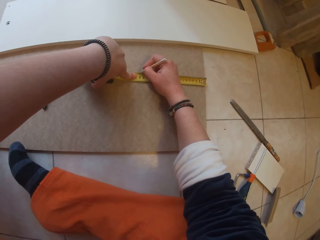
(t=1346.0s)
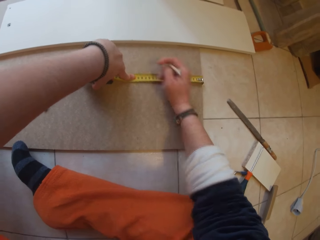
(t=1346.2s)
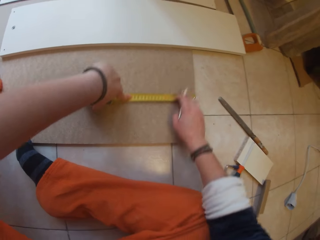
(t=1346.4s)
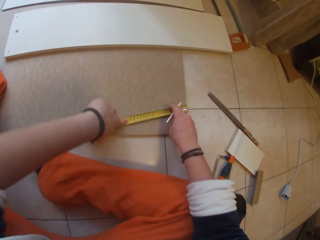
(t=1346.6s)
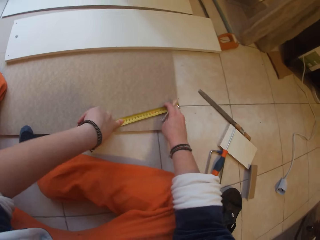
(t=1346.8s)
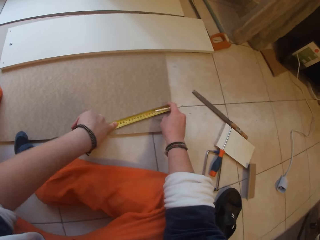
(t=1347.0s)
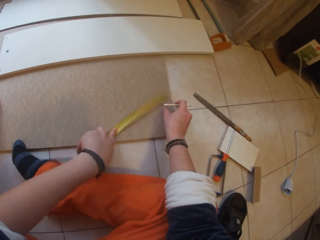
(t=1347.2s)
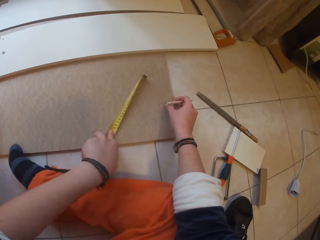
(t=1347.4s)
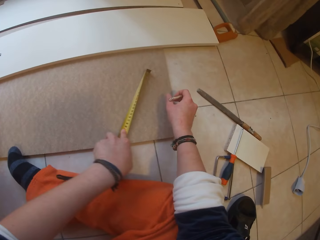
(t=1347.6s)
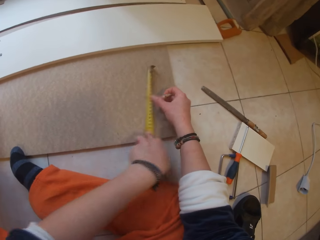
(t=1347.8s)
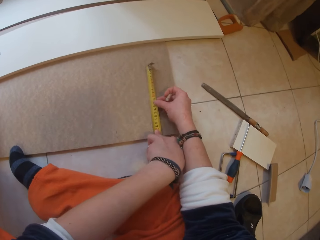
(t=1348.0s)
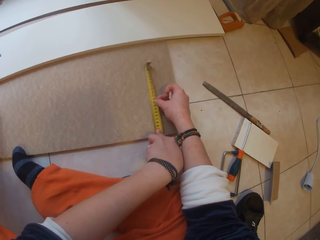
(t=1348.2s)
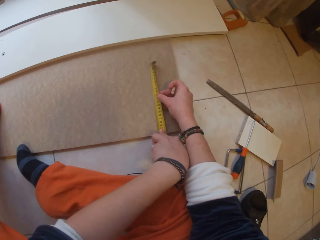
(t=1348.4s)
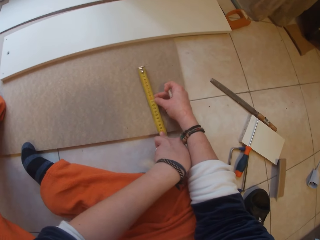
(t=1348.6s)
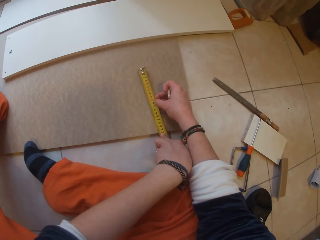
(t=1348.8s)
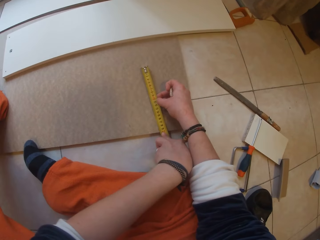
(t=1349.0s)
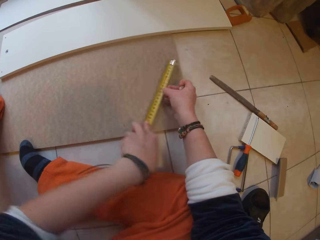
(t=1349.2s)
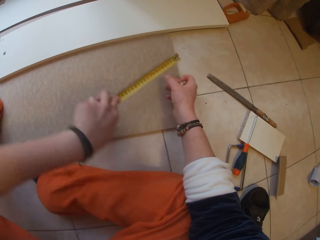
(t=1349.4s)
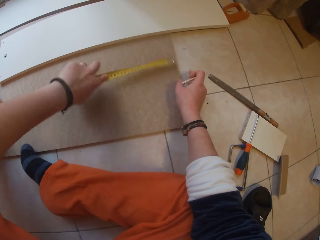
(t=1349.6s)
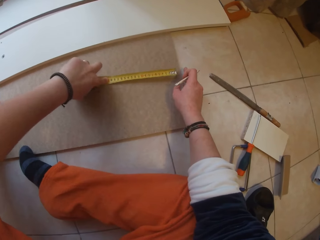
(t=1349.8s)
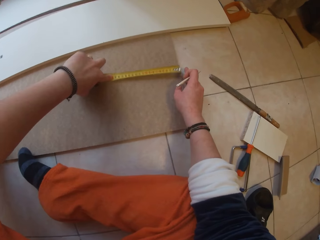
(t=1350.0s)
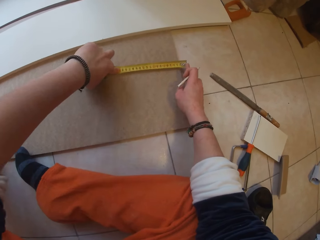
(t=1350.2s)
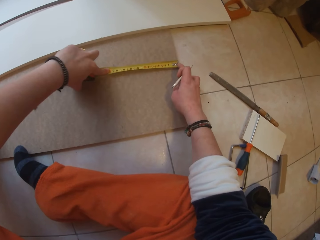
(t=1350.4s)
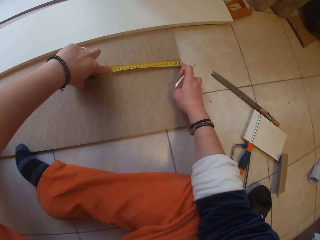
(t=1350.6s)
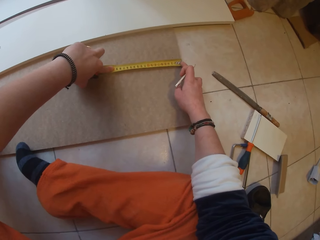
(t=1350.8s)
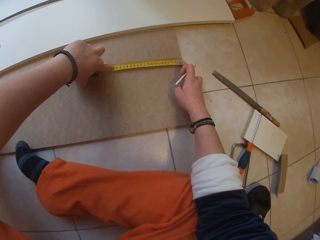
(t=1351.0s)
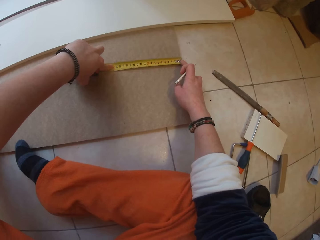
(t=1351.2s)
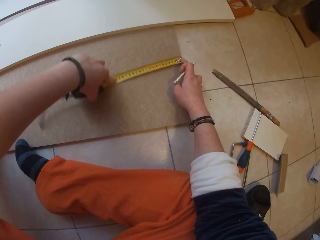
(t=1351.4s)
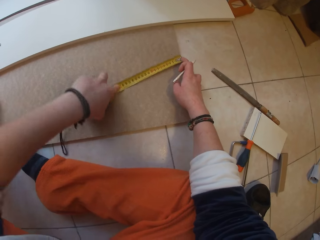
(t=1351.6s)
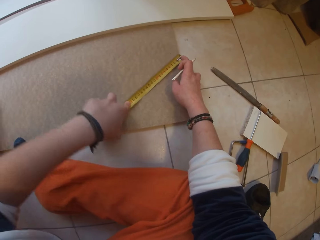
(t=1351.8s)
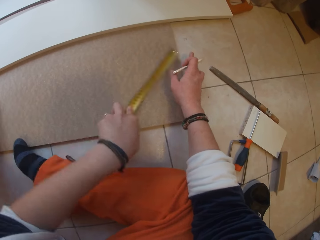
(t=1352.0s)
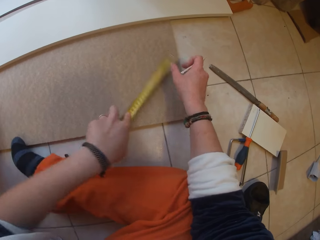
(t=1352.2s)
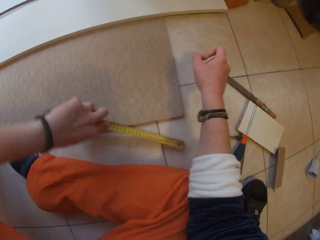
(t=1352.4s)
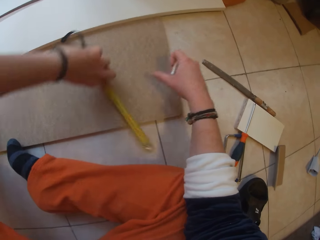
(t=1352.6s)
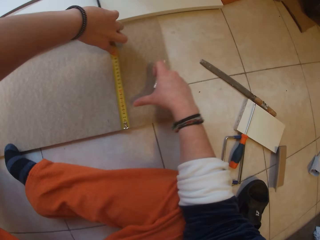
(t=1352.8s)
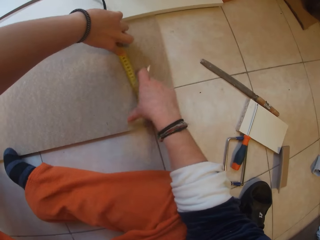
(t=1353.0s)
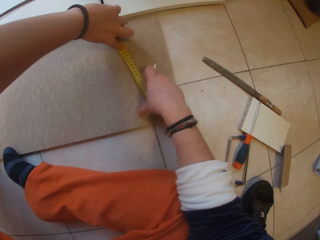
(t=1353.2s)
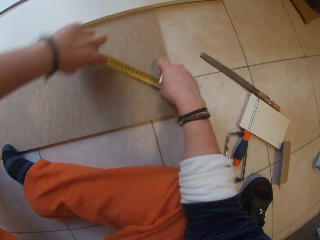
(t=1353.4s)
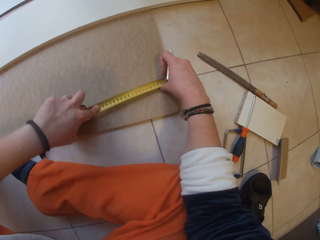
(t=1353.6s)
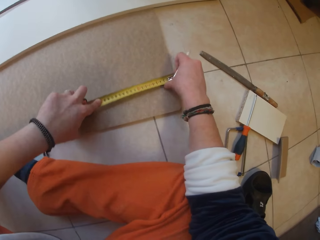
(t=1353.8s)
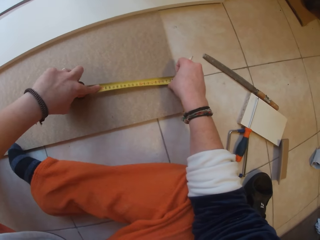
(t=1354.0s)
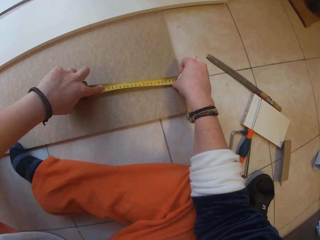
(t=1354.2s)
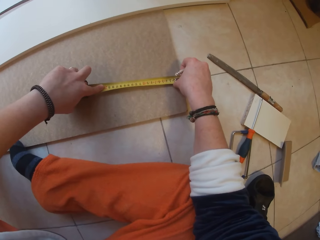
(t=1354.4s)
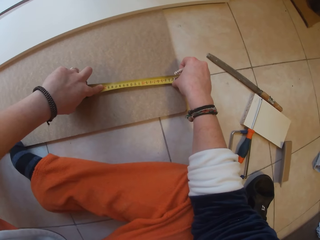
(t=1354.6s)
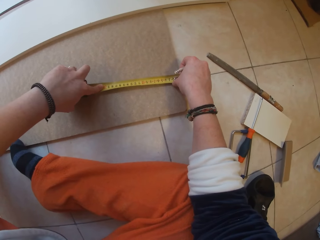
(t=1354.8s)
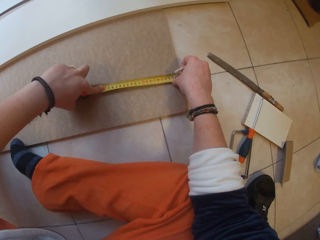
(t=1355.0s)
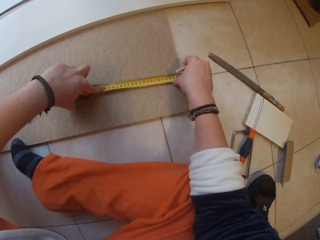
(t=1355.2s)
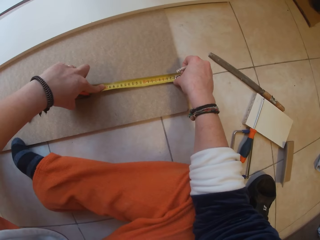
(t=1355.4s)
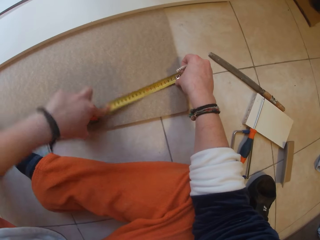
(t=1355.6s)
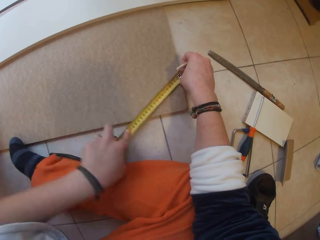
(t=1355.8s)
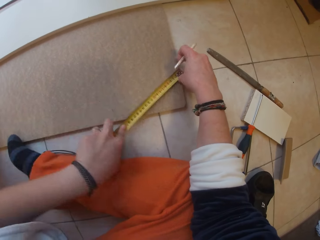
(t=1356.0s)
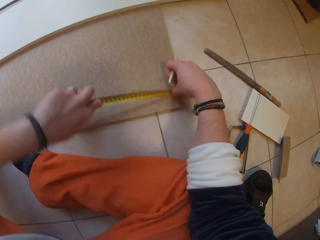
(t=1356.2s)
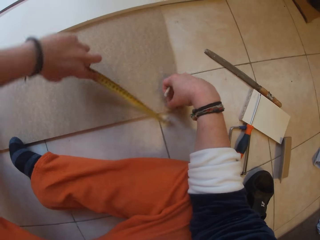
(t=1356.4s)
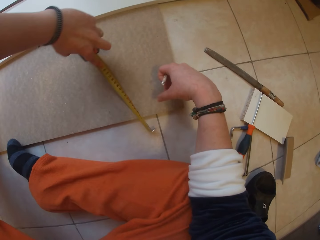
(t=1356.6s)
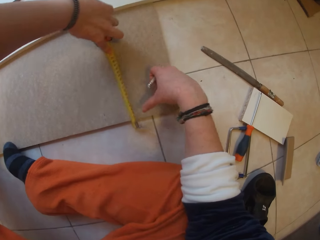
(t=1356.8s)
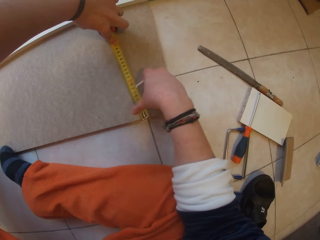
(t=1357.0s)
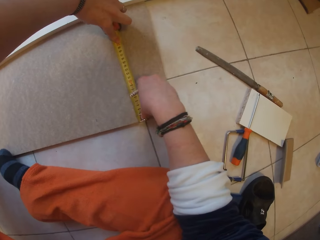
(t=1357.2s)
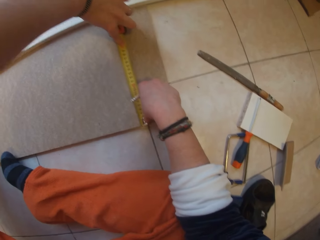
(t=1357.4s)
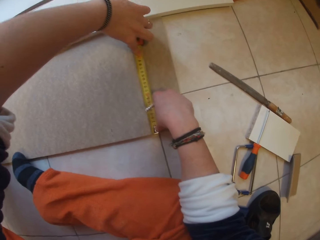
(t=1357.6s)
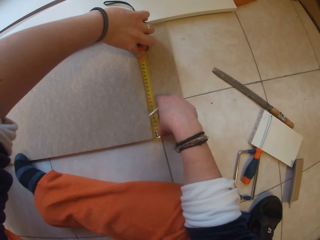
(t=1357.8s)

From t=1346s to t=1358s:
The camera wearer marks the board with the pencil in her right hand. She measures the board with the tape measure using both hands.

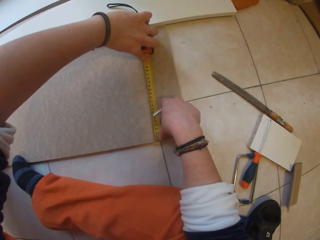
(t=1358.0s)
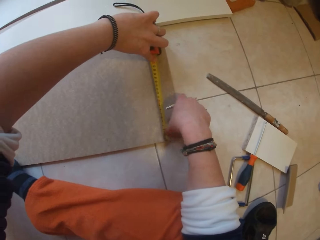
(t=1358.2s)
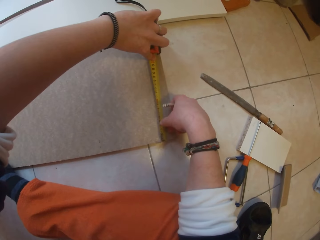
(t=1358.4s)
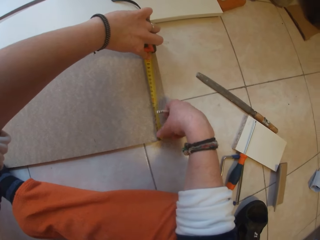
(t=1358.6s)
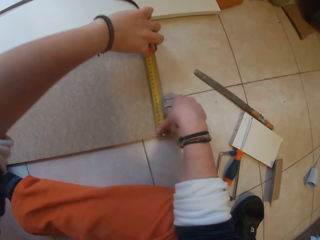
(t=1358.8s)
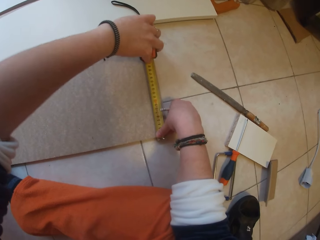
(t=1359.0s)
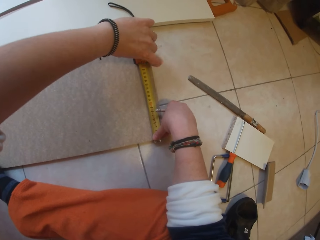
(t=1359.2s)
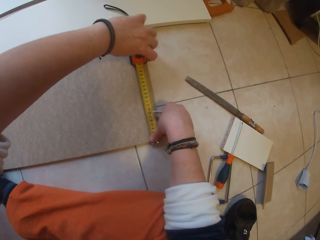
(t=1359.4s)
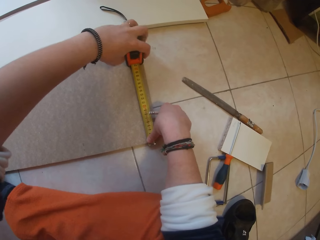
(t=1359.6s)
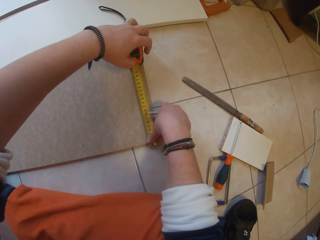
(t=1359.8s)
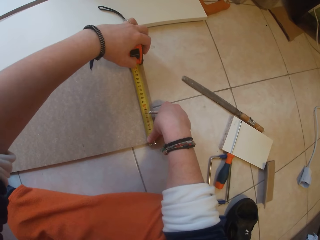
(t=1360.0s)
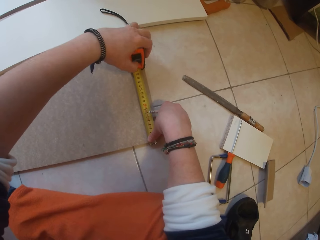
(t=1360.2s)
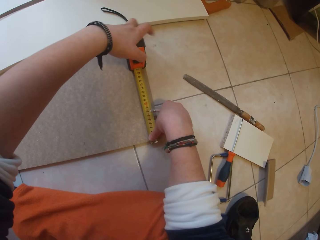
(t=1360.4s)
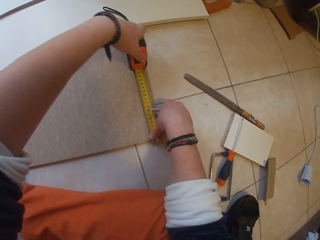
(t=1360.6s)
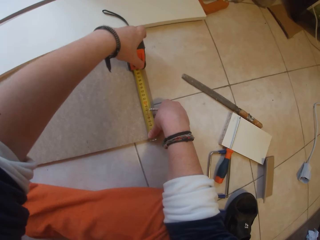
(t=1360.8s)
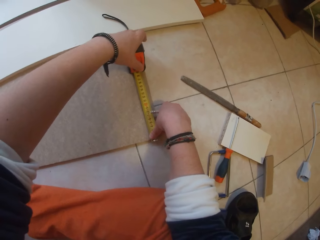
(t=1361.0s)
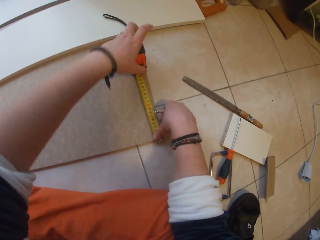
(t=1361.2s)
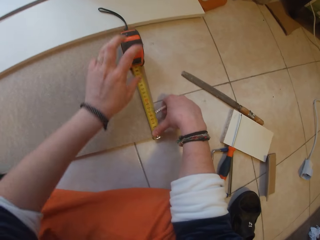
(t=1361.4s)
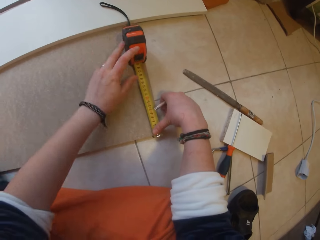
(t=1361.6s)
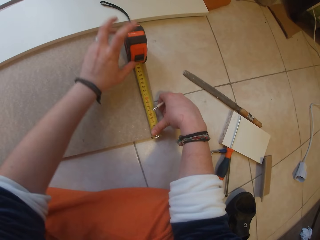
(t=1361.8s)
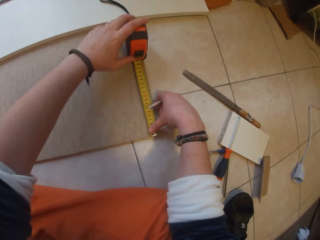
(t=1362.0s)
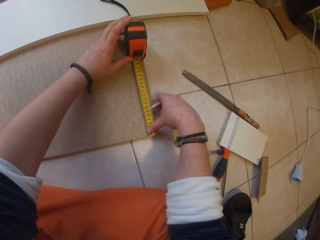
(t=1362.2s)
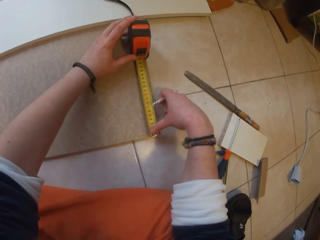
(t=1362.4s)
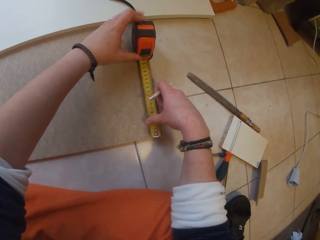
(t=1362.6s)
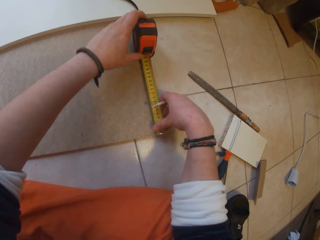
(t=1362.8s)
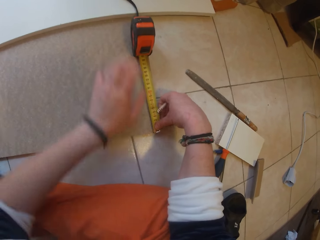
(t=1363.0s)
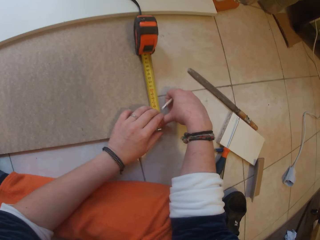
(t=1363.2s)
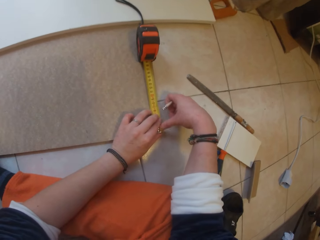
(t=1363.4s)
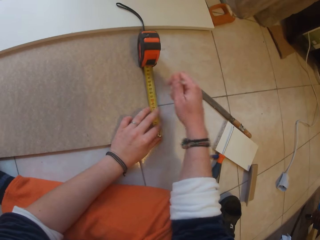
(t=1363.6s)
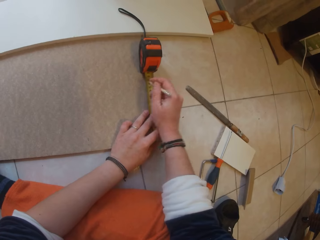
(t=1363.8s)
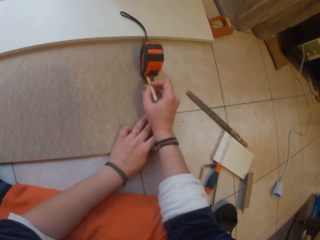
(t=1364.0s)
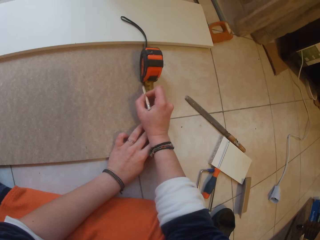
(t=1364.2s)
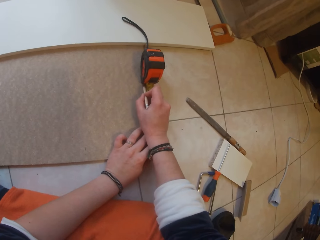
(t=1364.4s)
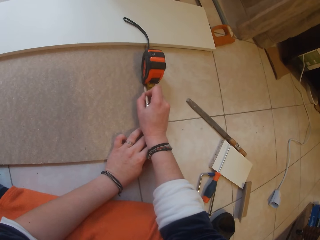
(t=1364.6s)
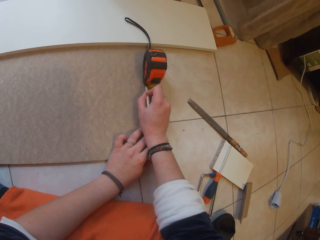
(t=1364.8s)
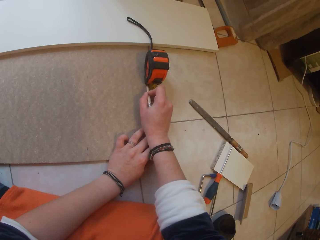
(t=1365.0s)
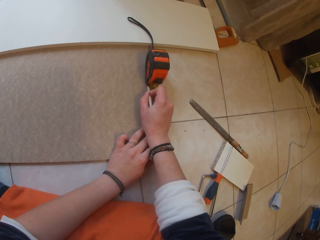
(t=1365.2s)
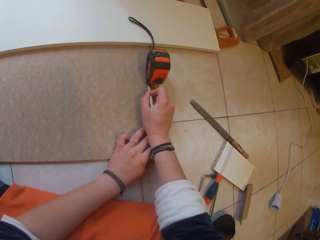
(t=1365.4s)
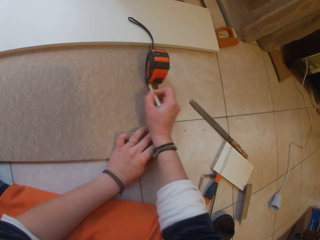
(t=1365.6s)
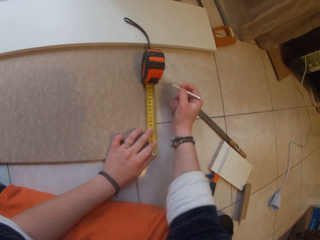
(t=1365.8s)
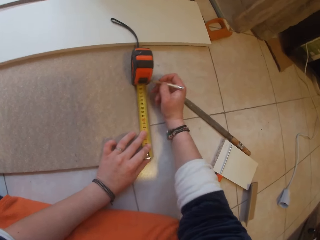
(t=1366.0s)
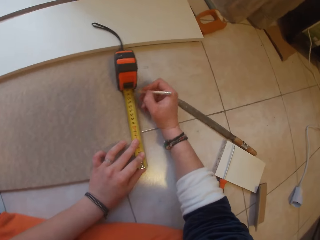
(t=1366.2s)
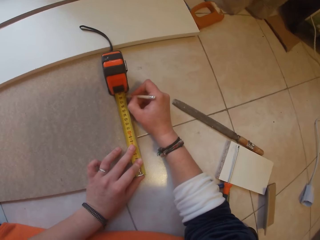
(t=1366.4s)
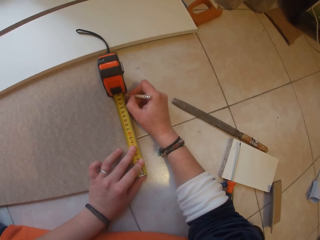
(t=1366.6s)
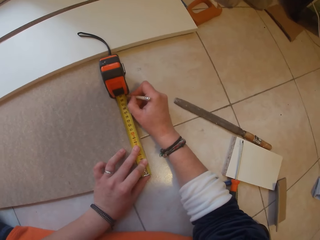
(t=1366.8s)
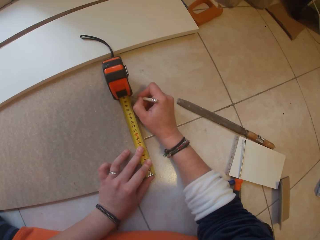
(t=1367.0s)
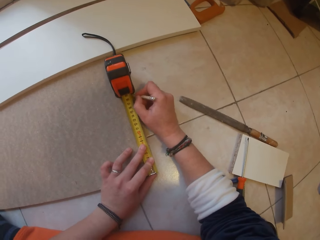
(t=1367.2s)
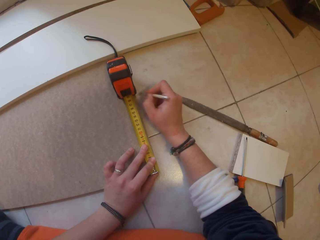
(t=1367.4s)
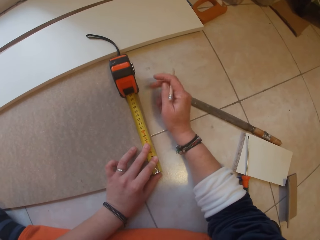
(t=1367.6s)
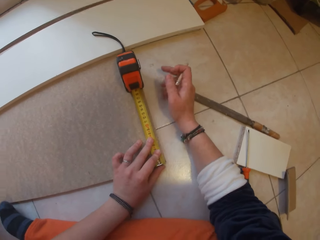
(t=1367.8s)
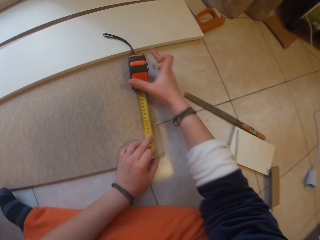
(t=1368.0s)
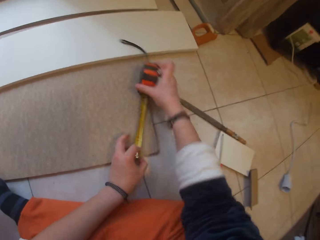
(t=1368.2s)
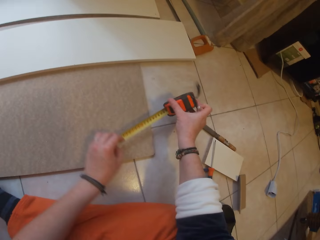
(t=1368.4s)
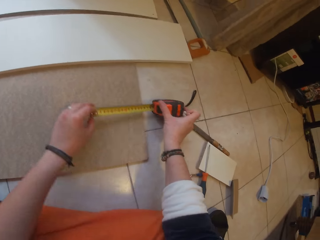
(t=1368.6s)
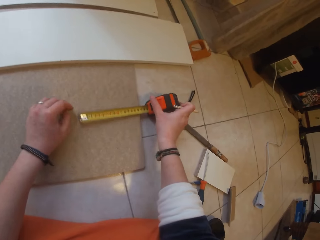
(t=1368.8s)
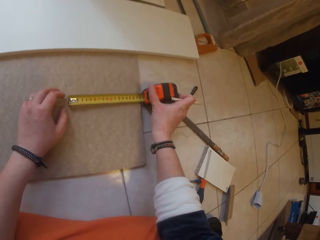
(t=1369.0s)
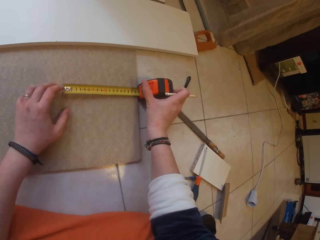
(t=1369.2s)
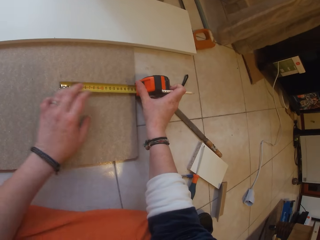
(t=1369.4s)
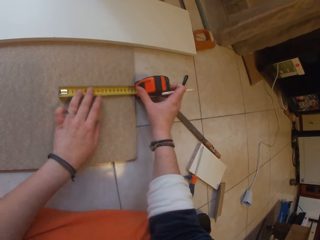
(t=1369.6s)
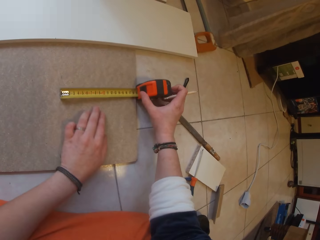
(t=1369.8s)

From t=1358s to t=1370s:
The camera wearer marks the board with the pencil in her right hand. She marks a point on the tile with a pencil. She measures the brown board with the measuring tape. She picks up the tape measure.
